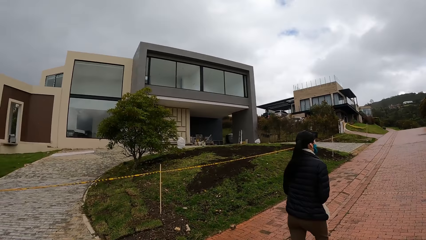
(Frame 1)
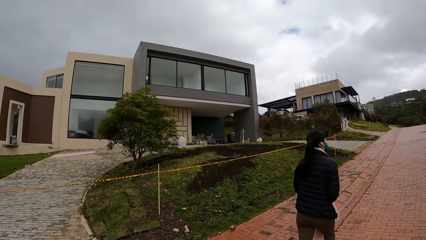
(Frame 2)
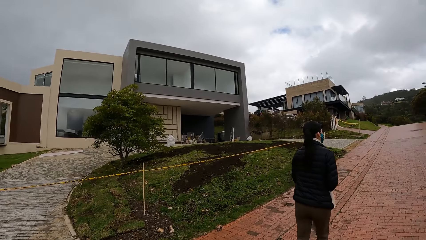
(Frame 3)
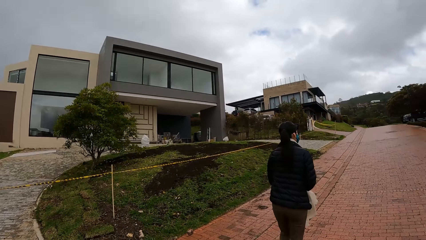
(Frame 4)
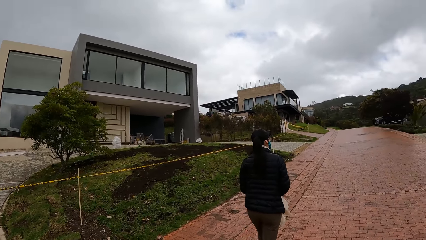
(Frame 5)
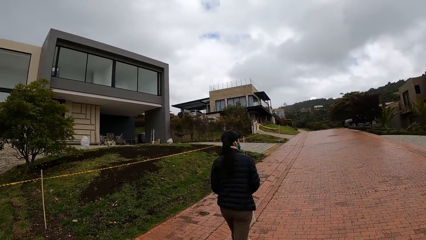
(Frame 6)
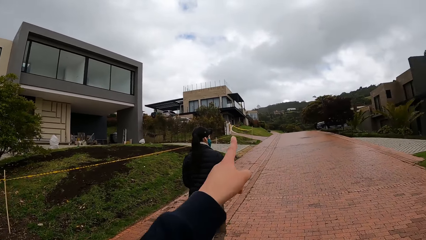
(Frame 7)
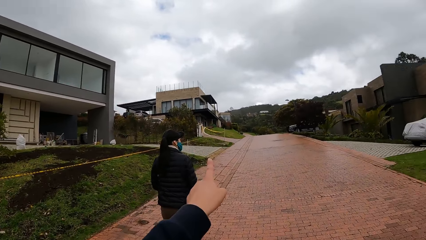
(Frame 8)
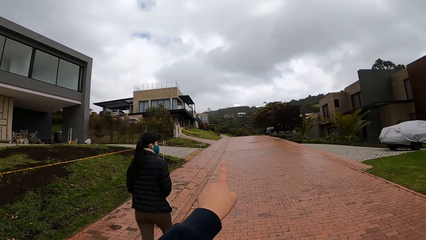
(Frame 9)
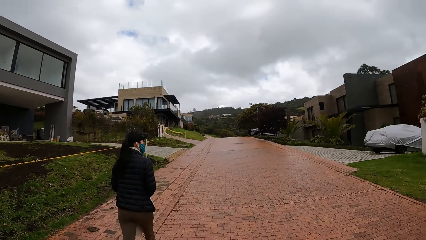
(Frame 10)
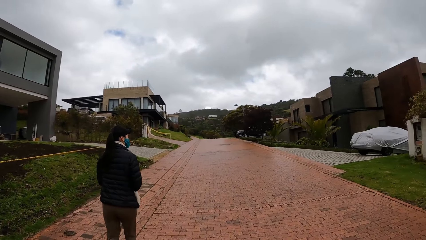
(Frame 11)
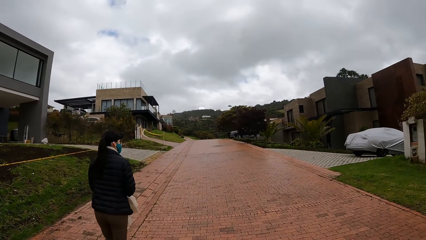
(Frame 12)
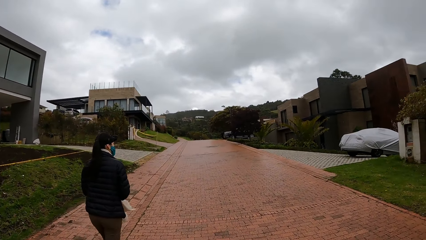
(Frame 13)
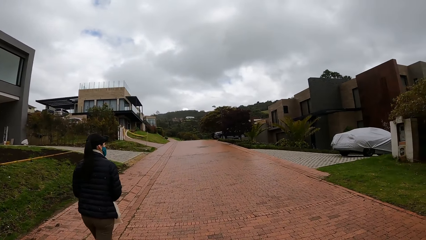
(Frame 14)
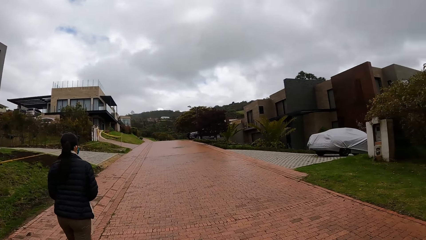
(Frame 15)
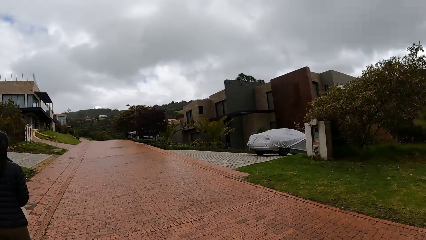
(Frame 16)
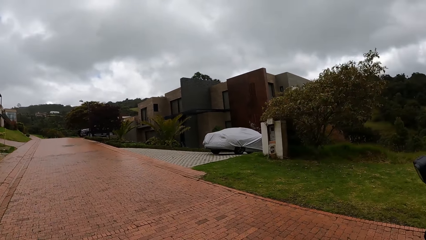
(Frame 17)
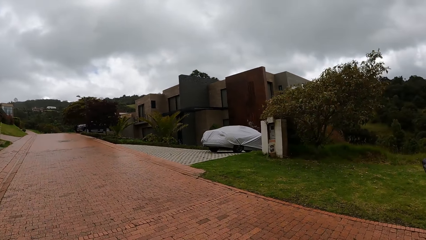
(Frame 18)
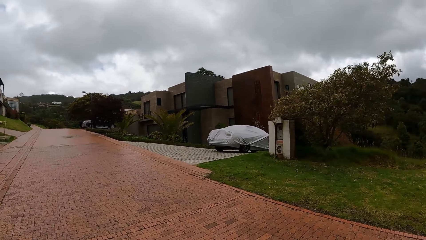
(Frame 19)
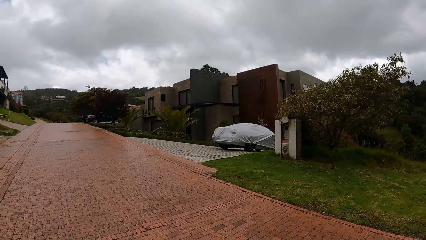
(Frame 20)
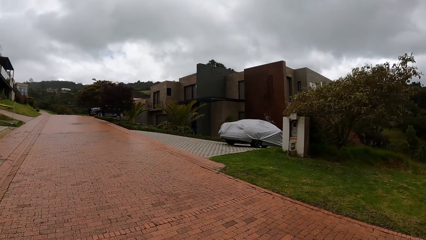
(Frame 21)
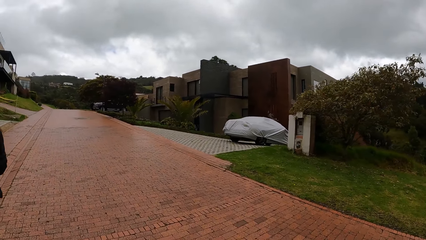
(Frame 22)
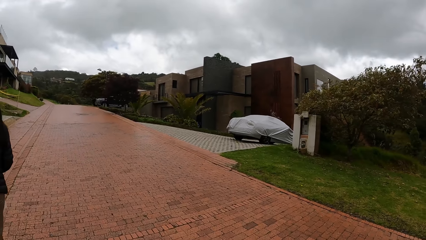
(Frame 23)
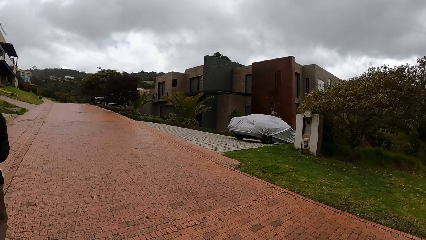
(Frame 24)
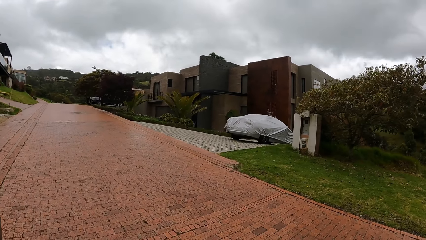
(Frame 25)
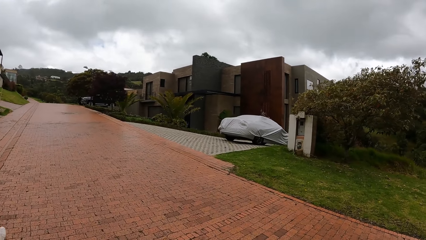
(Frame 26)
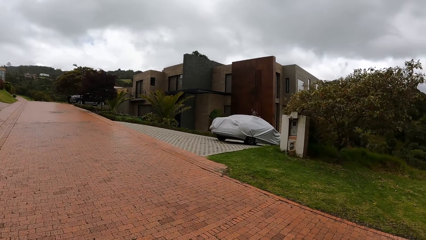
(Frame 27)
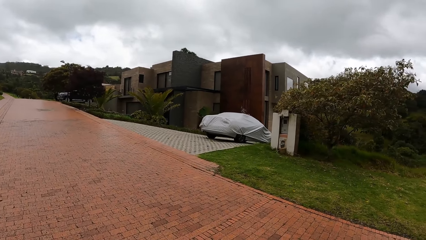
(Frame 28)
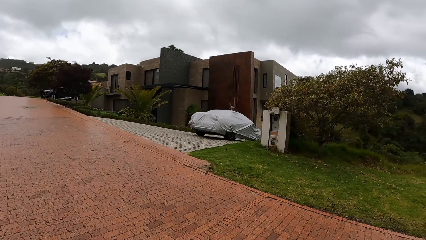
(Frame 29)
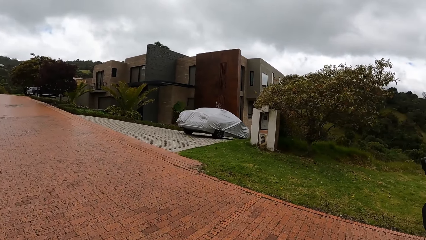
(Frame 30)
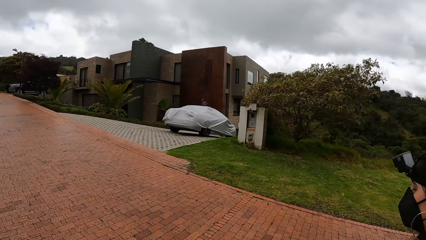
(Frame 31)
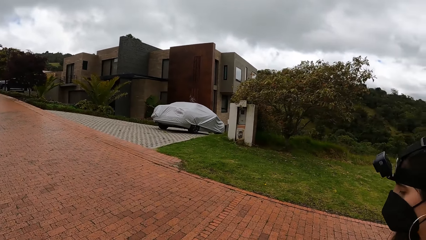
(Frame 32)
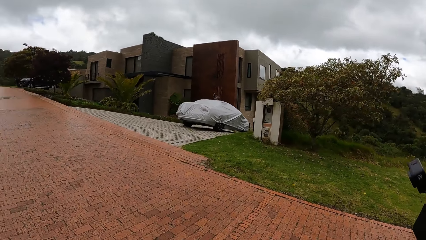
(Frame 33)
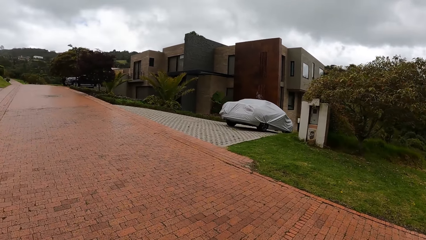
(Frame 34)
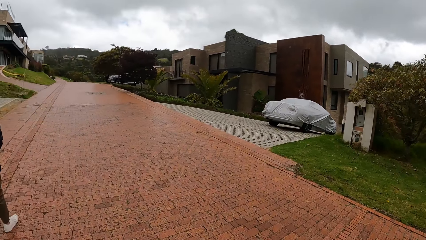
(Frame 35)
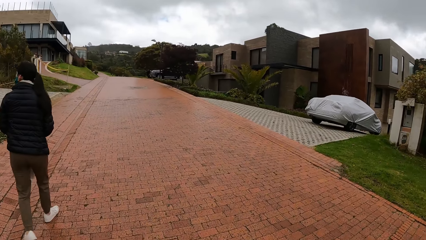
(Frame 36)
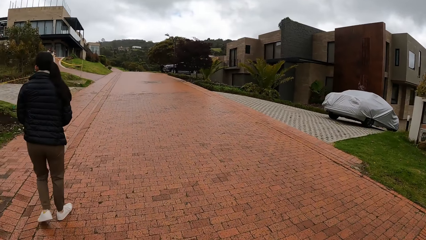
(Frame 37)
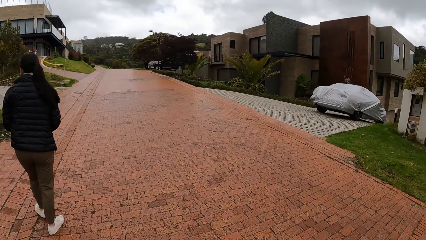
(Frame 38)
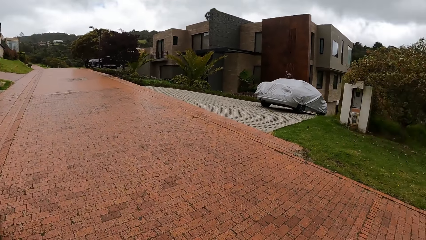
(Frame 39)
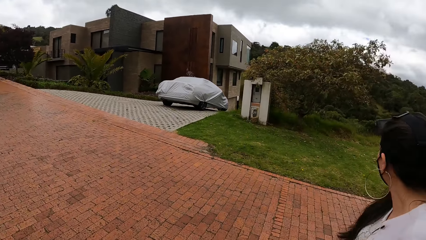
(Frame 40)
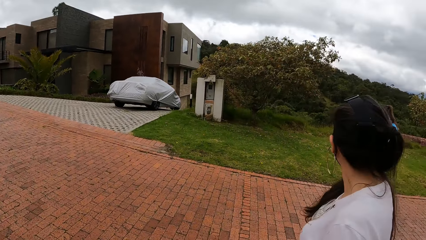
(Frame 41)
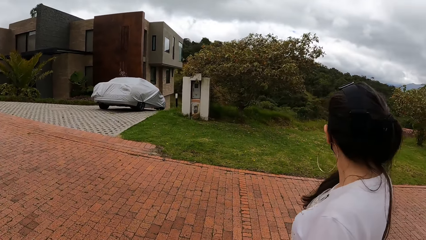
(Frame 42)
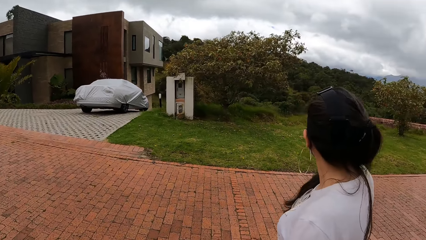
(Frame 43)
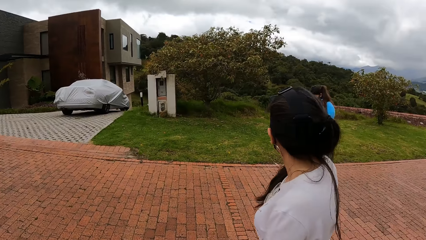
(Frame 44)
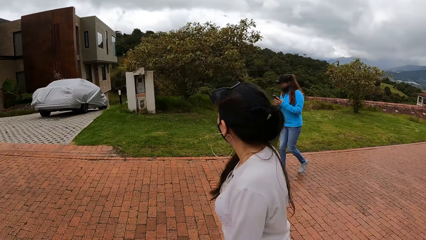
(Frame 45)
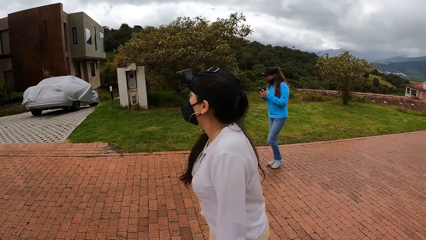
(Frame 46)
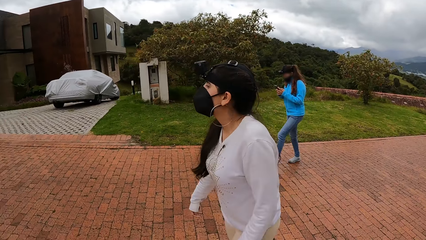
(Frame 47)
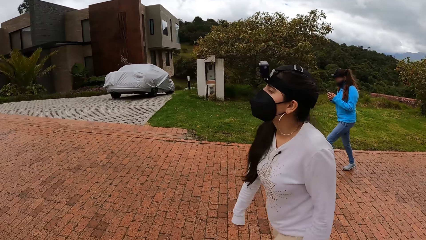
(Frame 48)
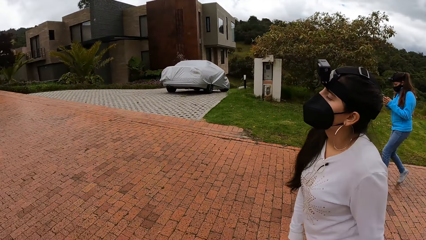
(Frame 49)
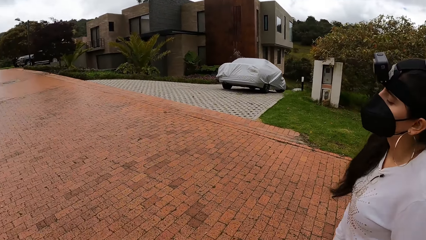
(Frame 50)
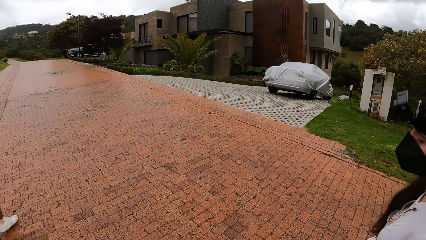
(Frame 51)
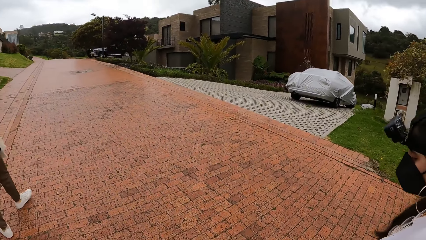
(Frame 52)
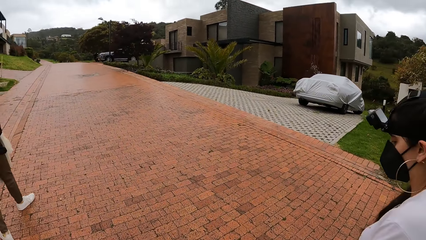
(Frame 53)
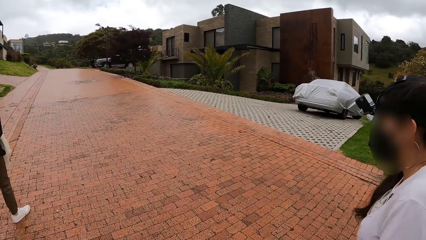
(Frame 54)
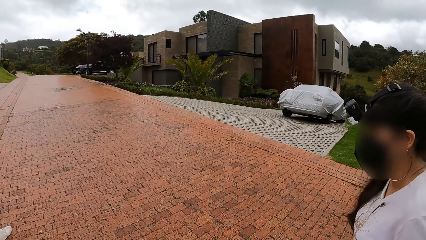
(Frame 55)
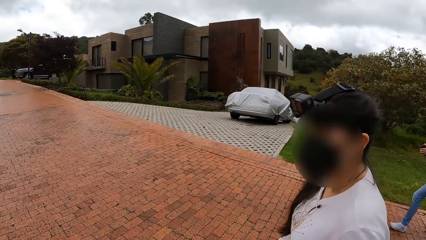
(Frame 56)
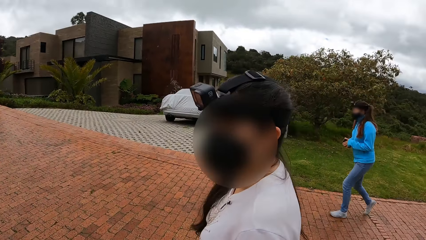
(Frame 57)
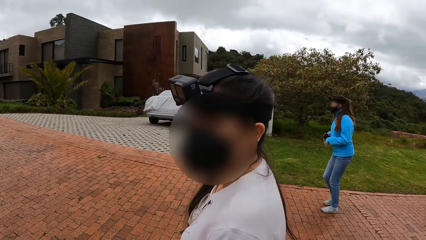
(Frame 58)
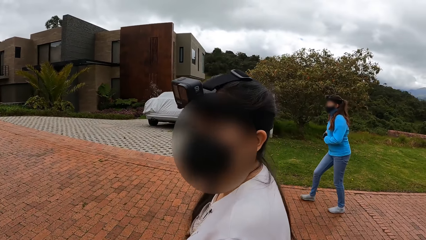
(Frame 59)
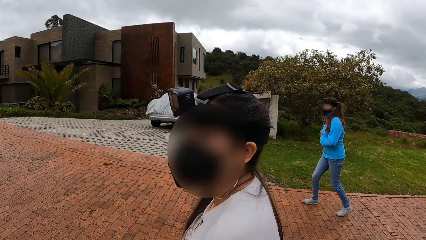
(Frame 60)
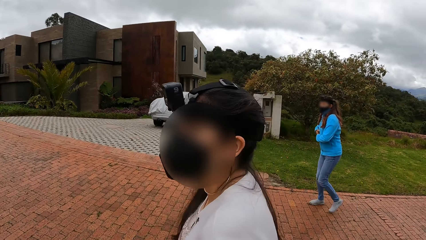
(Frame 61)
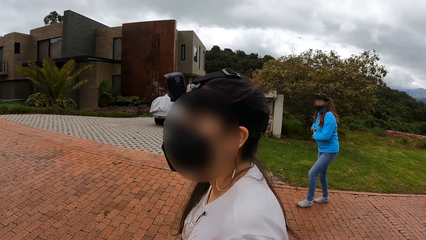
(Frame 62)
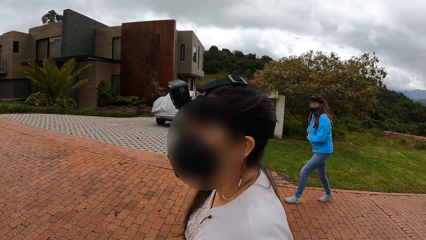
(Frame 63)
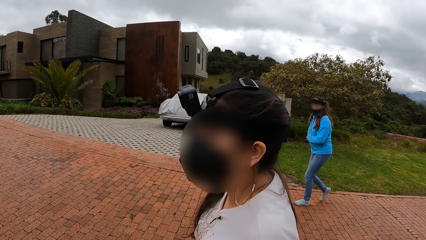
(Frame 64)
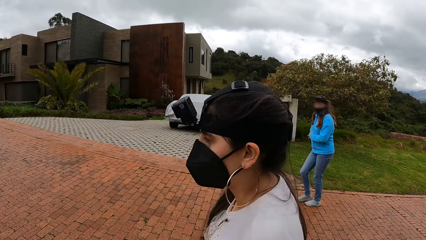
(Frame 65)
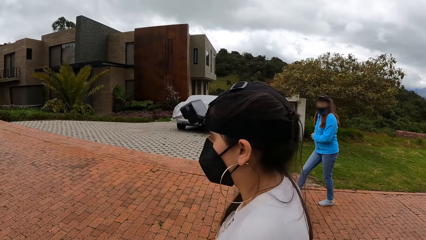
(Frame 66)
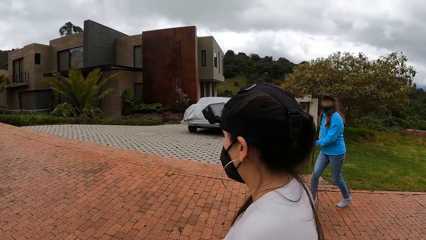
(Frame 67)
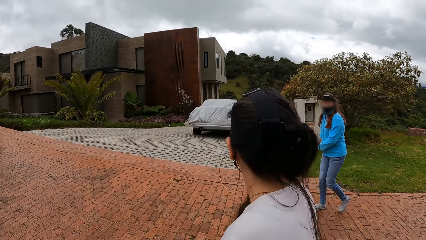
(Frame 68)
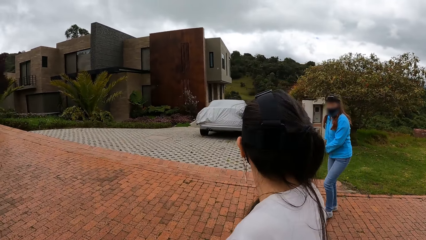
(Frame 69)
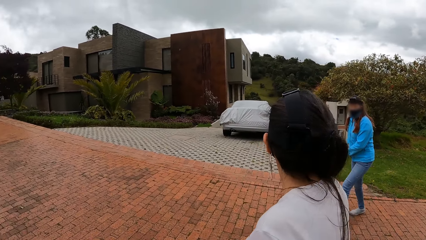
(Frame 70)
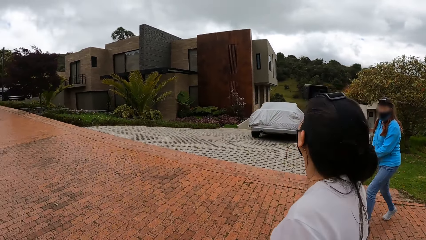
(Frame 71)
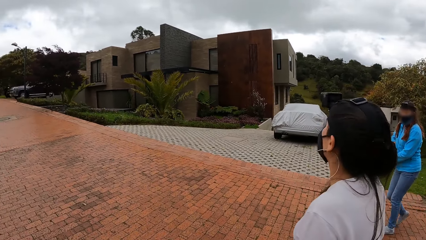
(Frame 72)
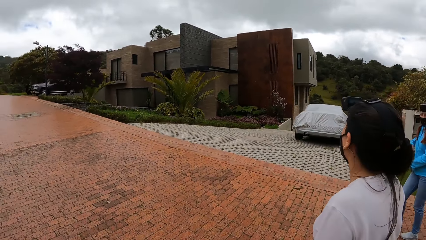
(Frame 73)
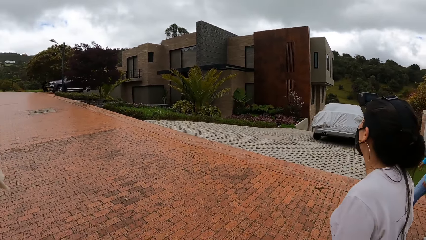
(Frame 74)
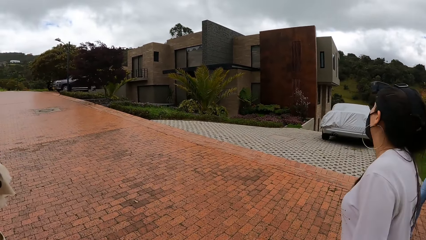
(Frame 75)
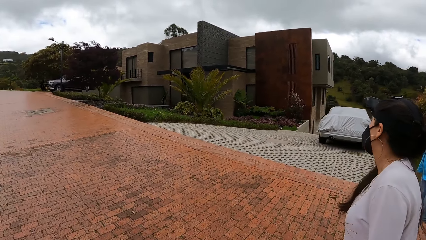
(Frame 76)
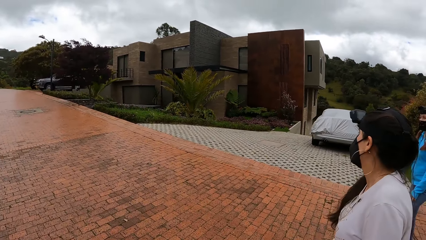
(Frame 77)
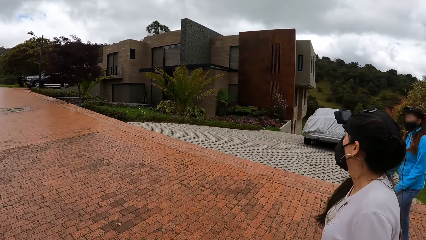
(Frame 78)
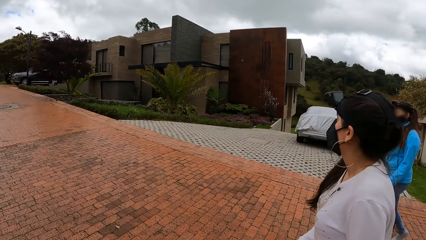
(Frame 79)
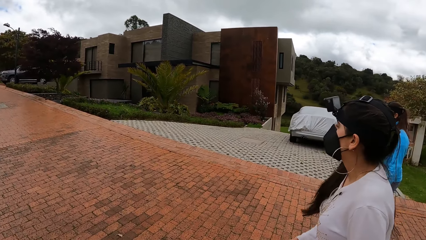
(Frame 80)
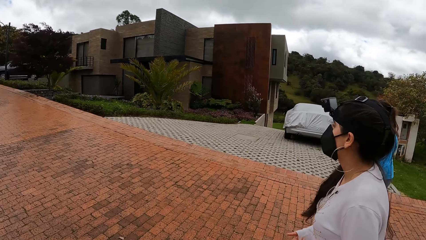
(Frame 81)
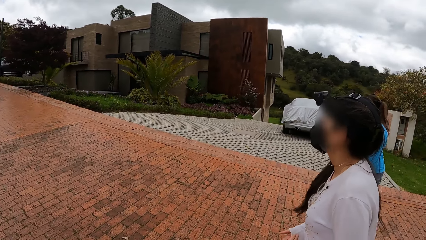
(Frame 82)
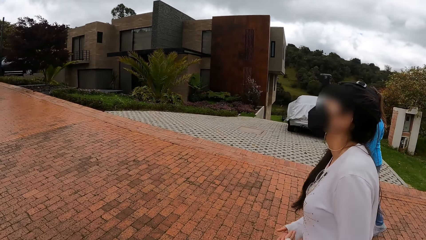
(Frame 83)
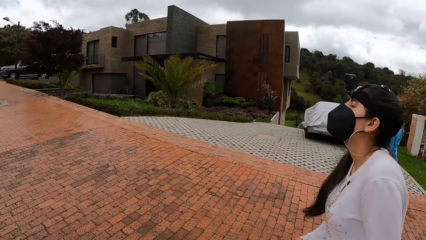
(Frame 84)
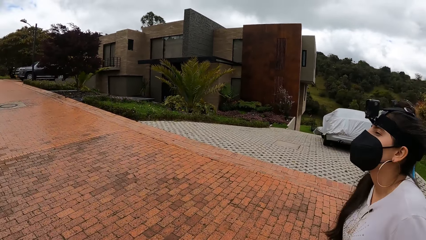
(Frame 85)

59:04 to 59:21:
The camera wearer points her finger. She walks on the road. A woman operates a phone with both hands. The woman puts the phone in the right pocket of her jacket with both hands.
